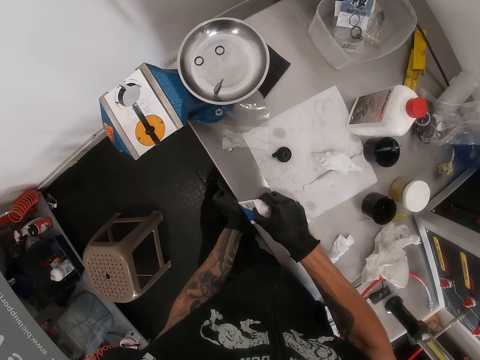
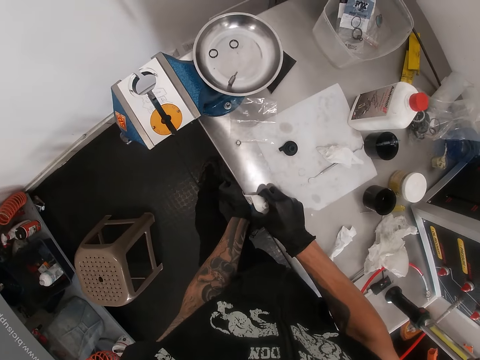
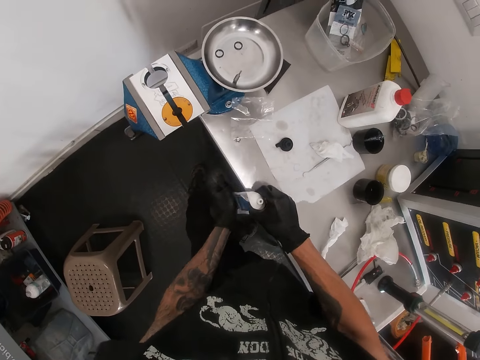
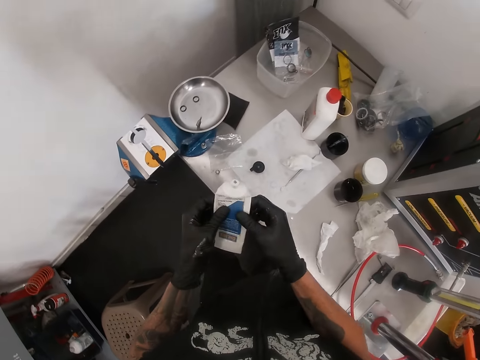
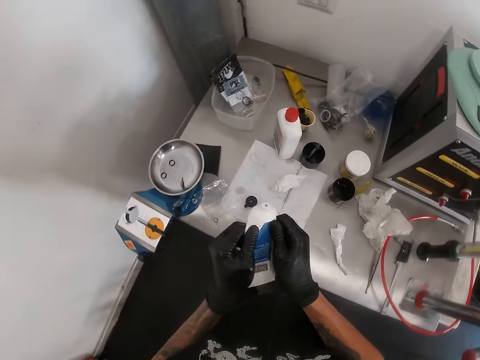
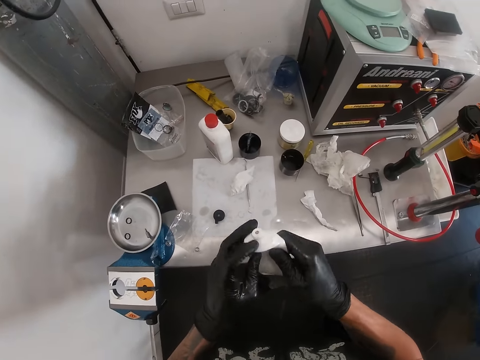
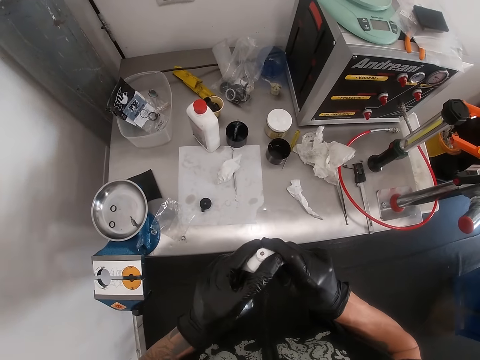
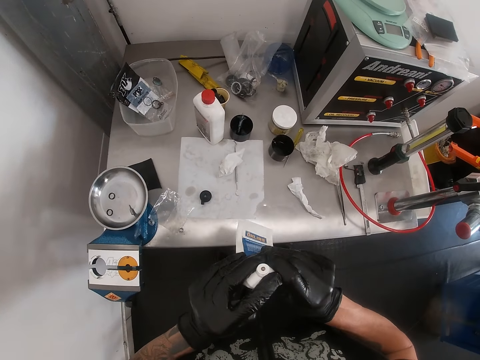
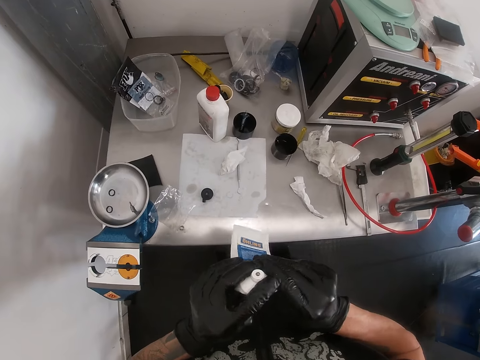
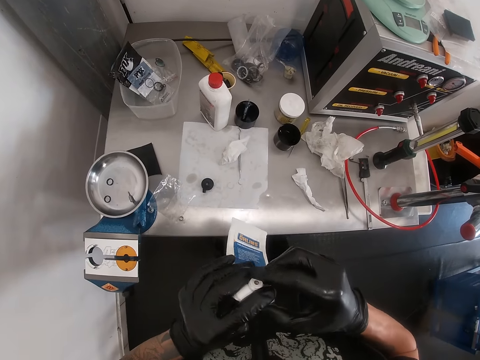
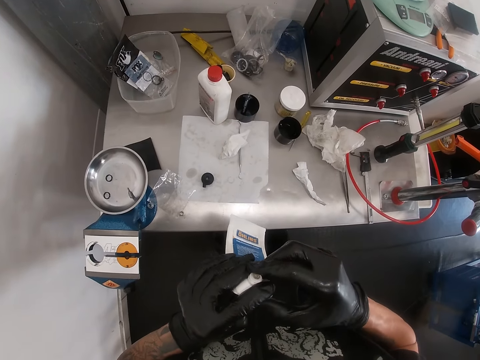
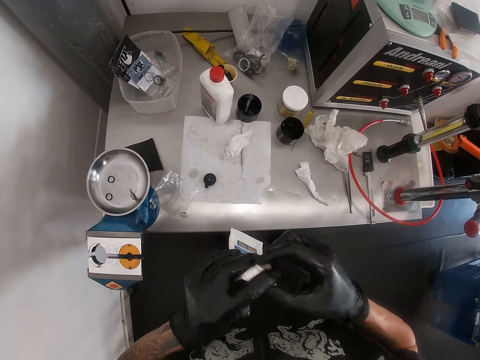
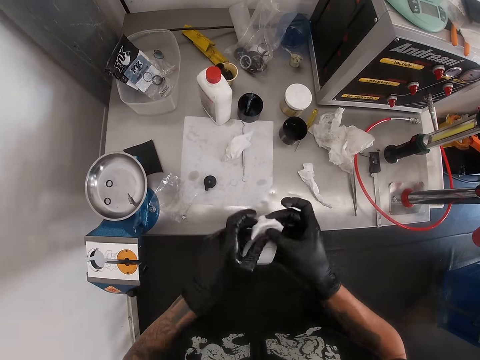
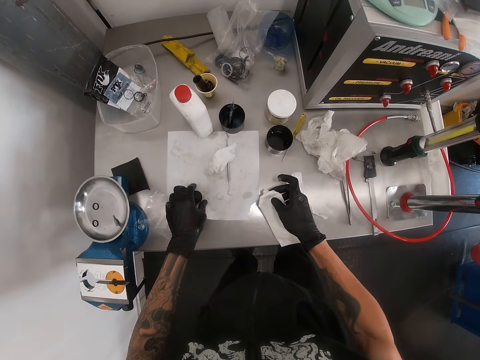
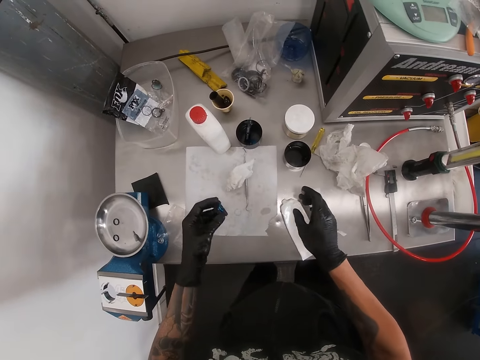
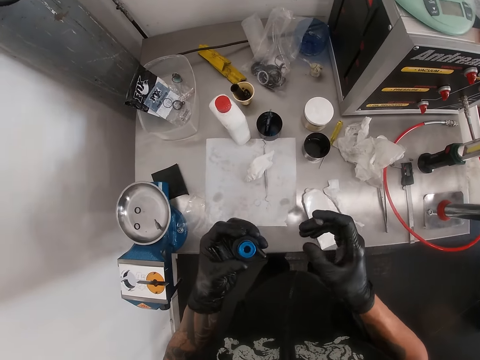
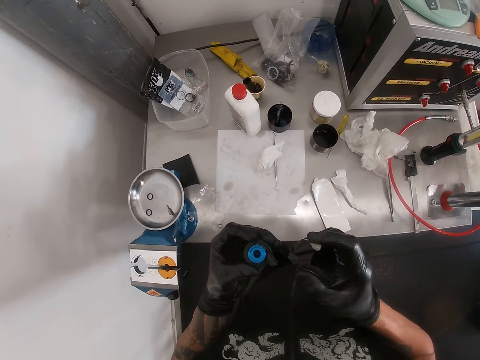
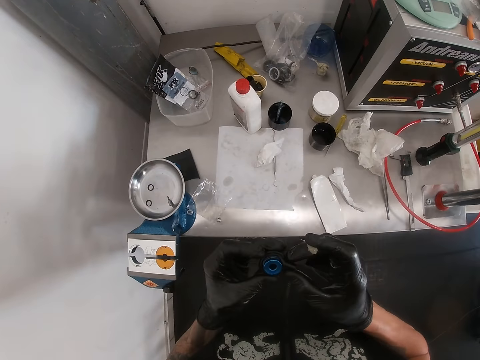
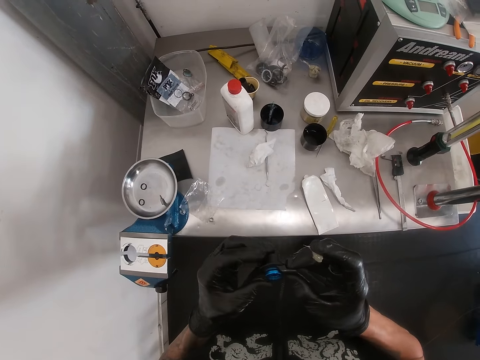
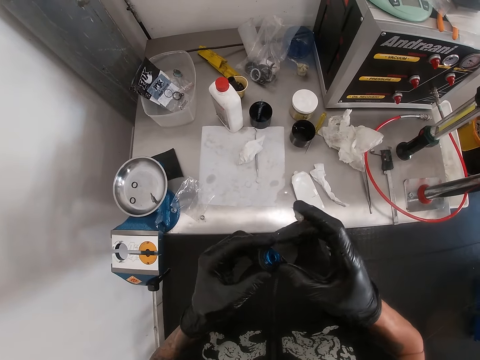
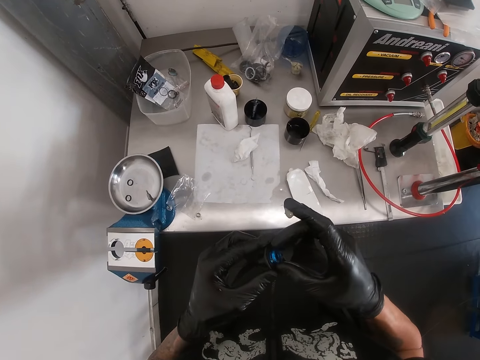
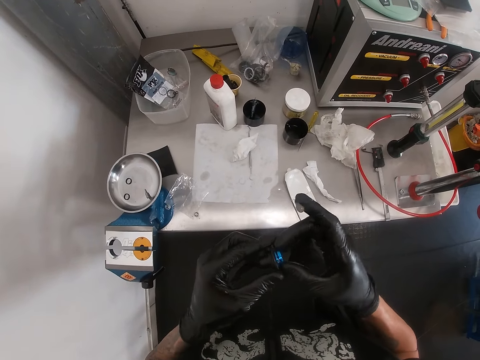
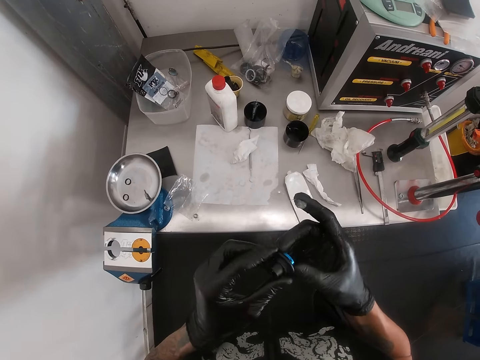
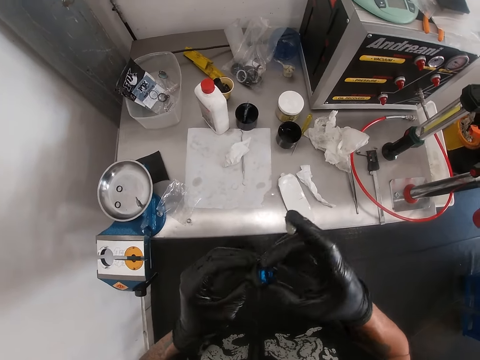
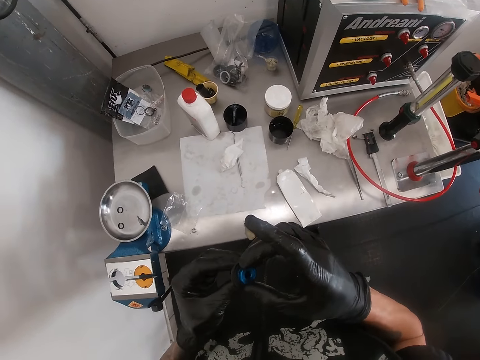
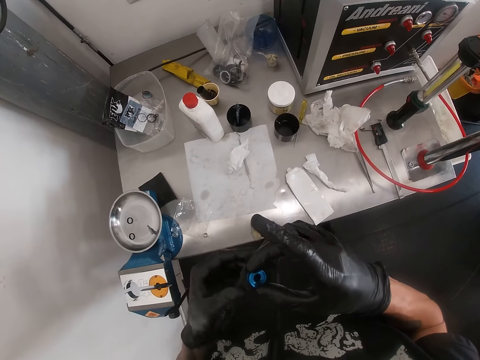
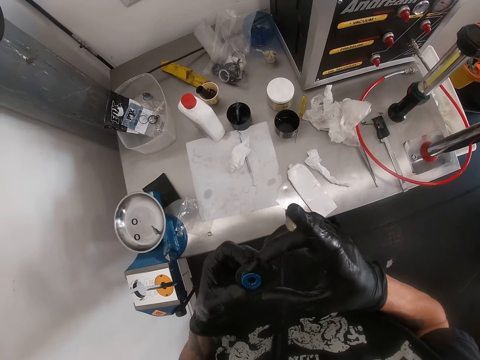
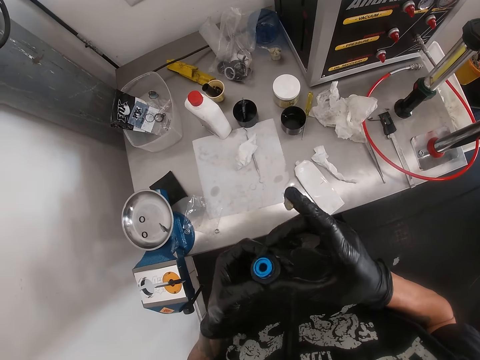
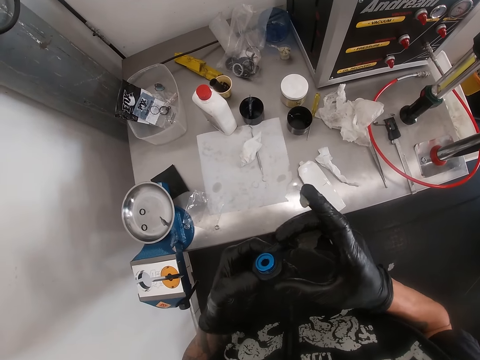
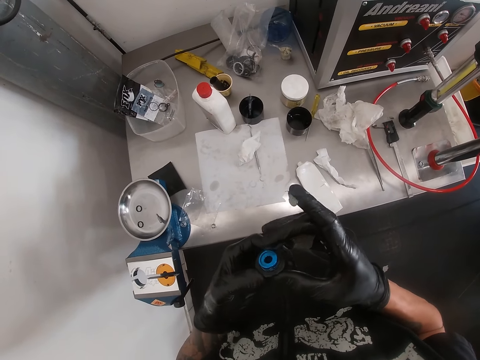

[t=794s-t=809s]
The camera wearer presses the tube lubricant with both hands. He scoops the lubricant from the tube lubricant with his right hand. He picks the headset from the workbench with his left hand. He places the tube lubricant on the workbench with his right hand. He holds the object. He examines the headset with both hands.

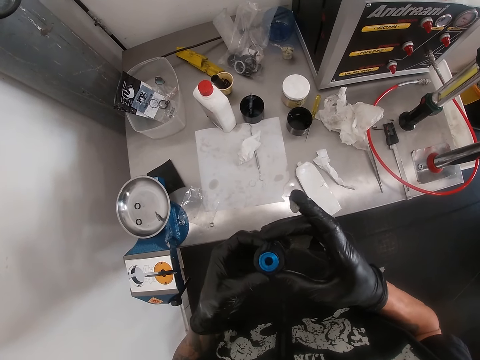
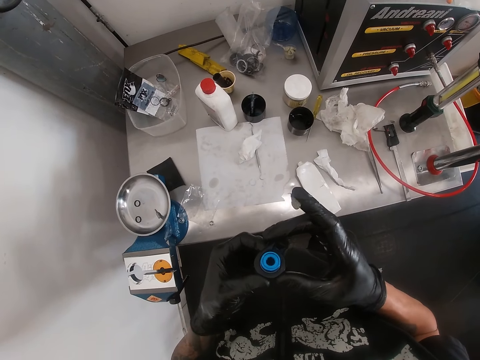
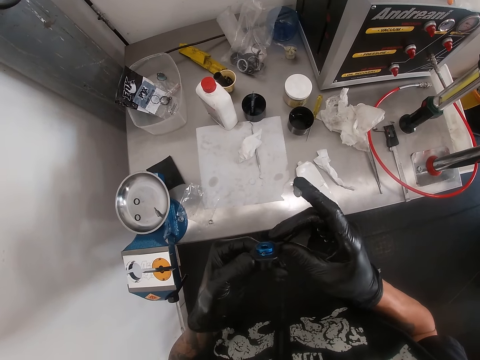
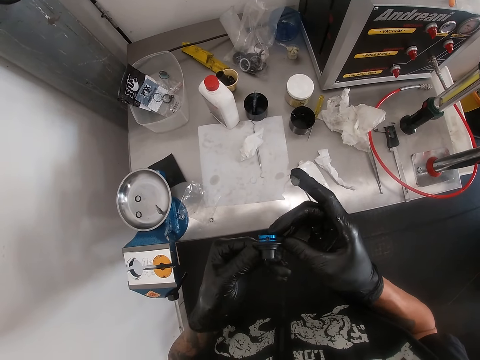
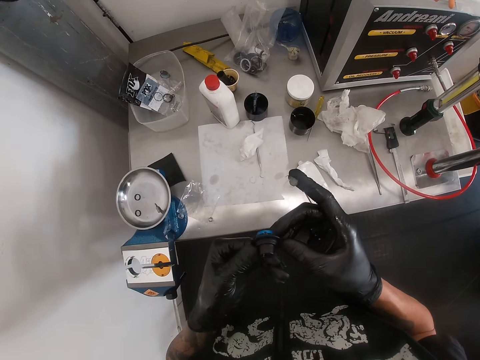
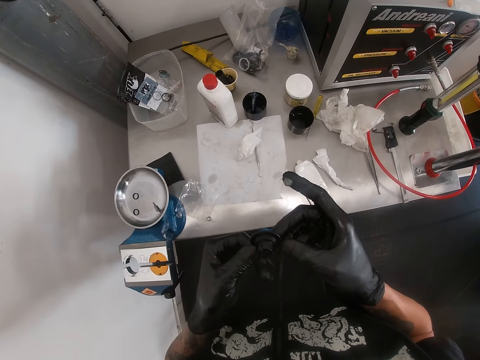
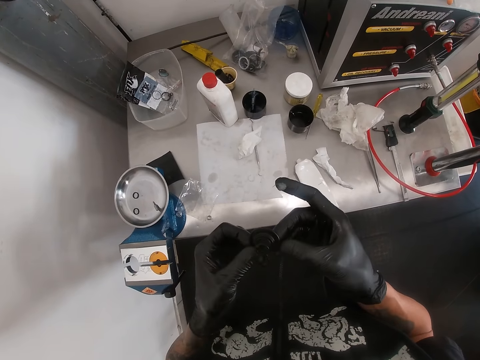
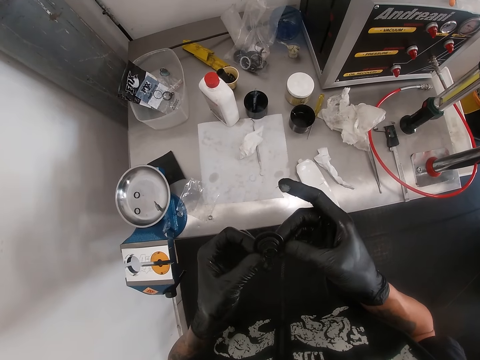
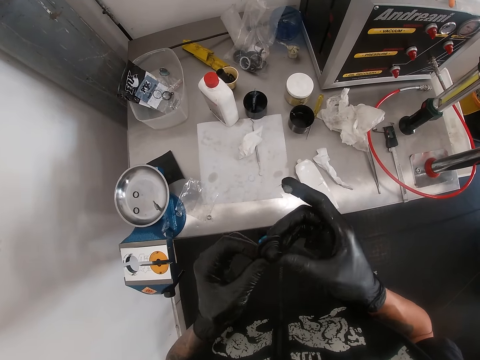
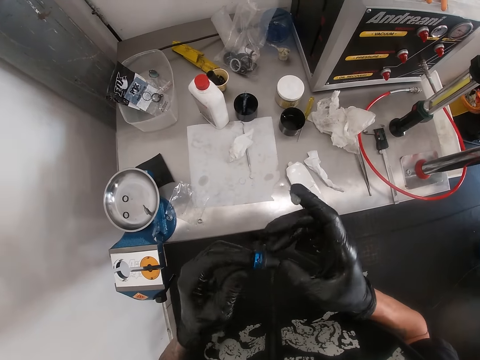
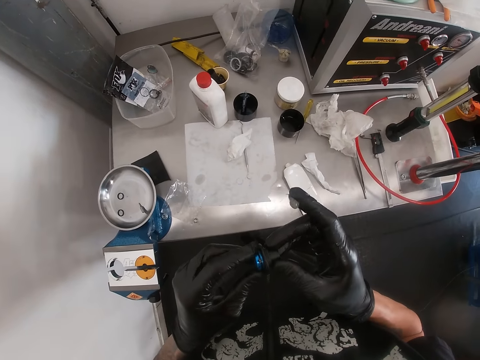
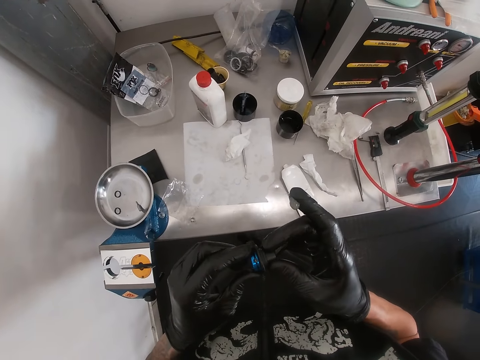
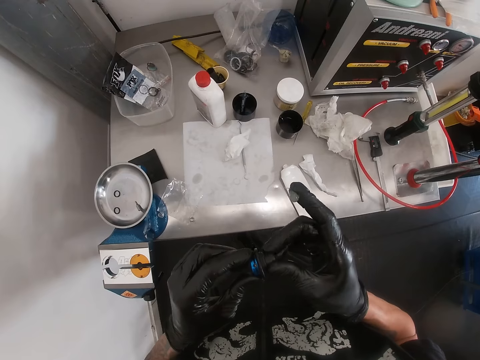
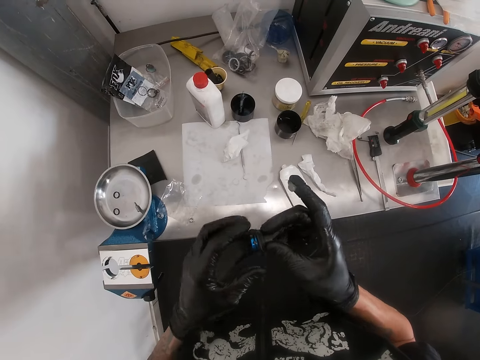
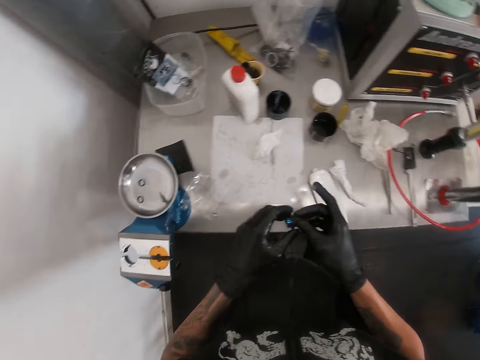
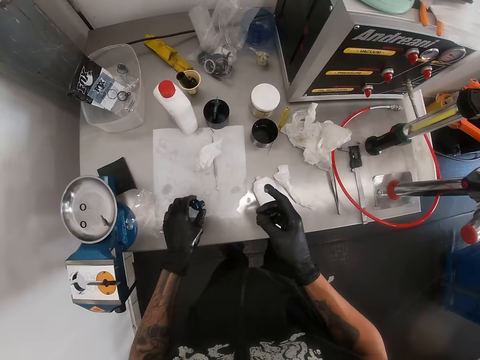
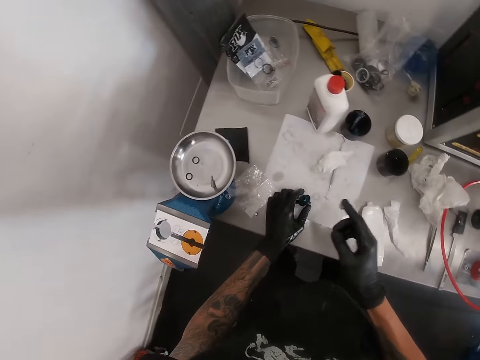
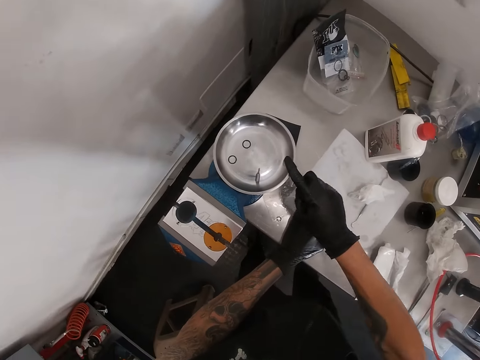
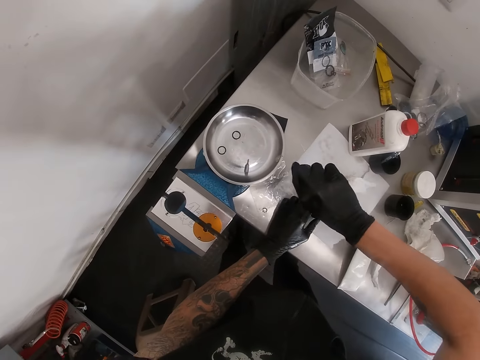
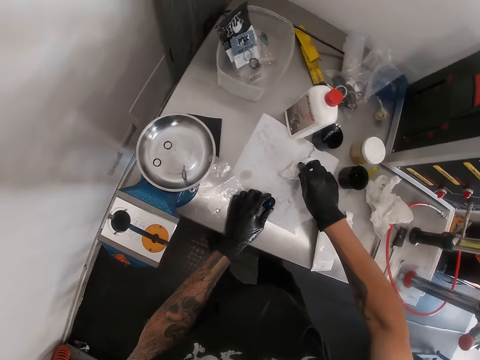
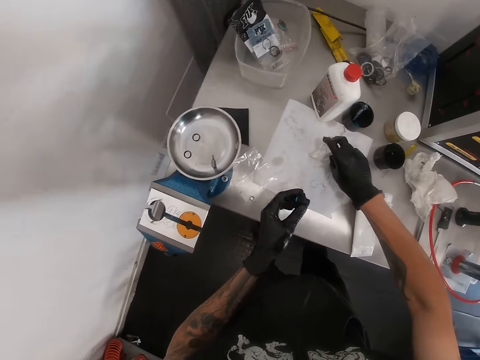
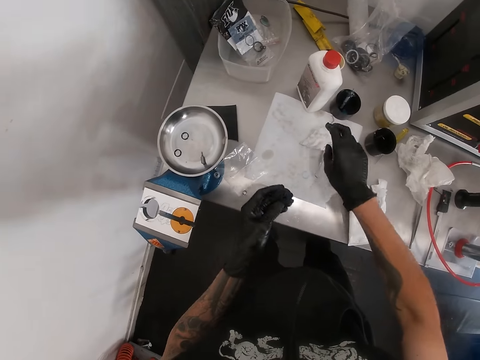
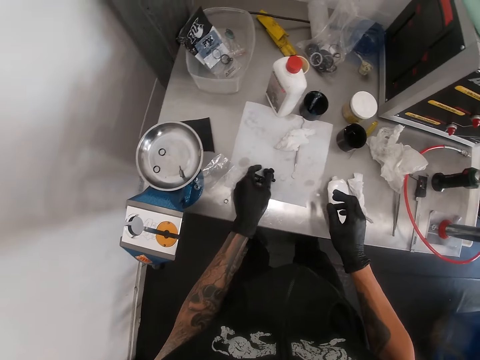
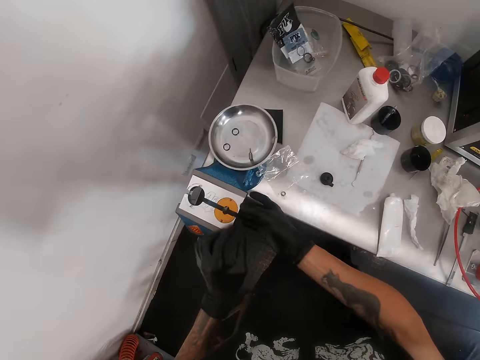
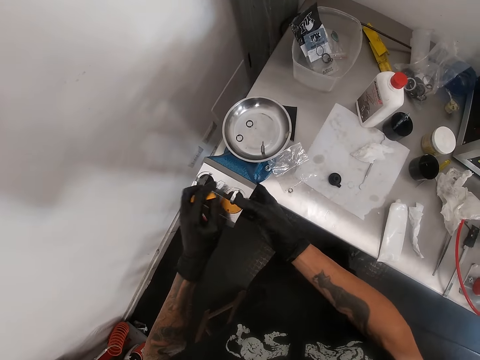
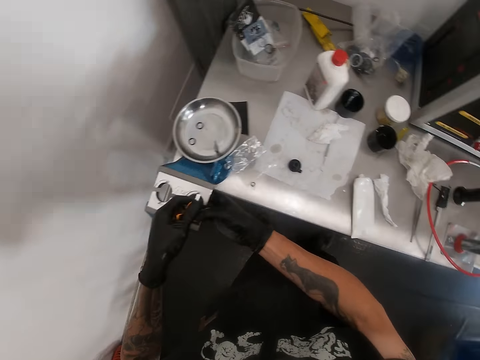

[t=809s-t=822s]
The camera wearer places the headset on the workbench with his left hand. He places the lubricant on his right hand on the plate. He wipes his right hand on the tissue paper on the workbench. He picks the headset from the workbench with his left hand. He places the headset on the workbench with his left hand. He picks a bench vice clip from the bench vice with both hands.
